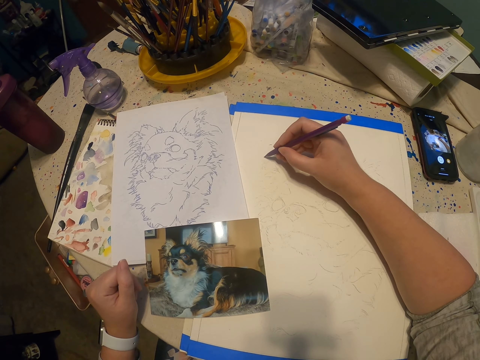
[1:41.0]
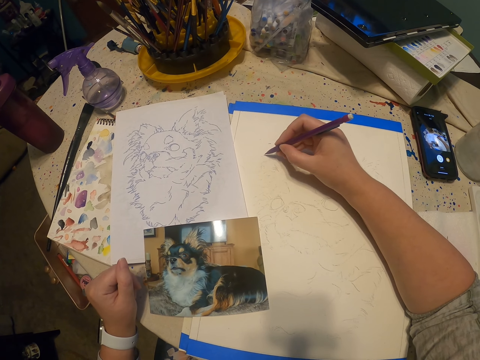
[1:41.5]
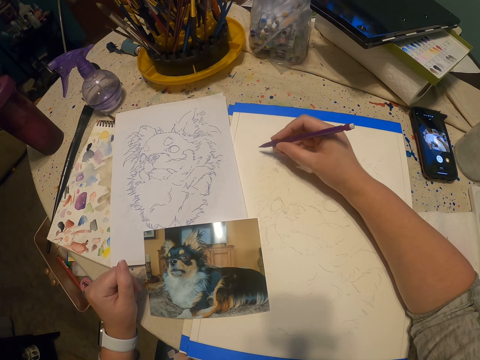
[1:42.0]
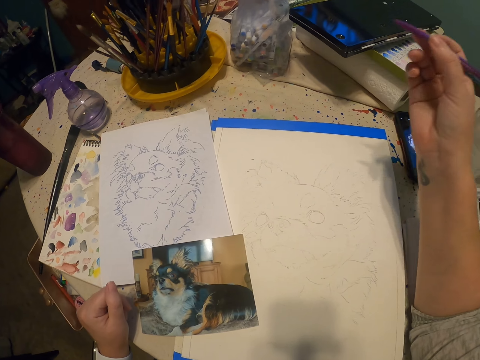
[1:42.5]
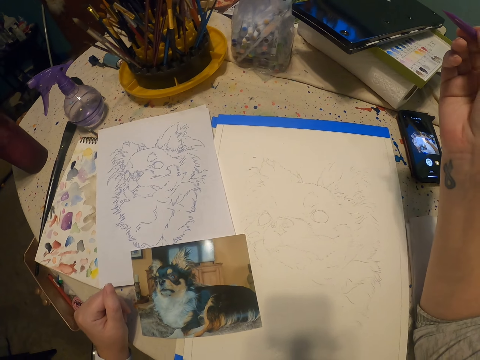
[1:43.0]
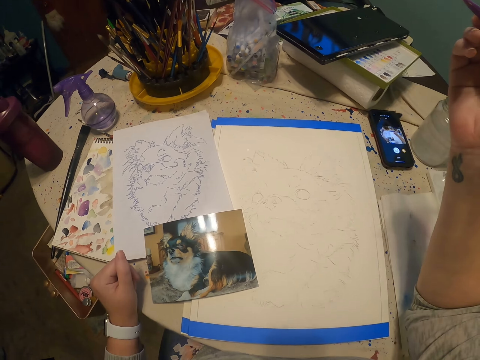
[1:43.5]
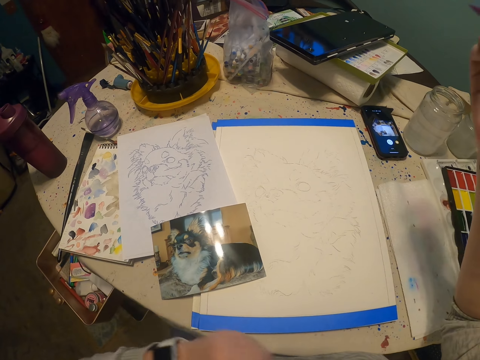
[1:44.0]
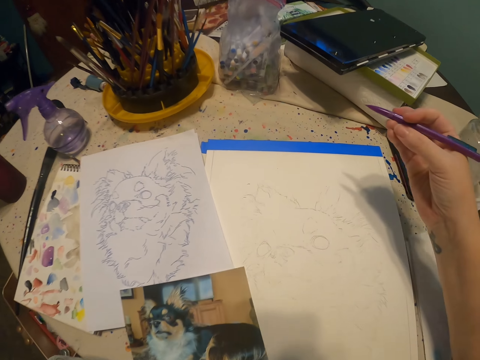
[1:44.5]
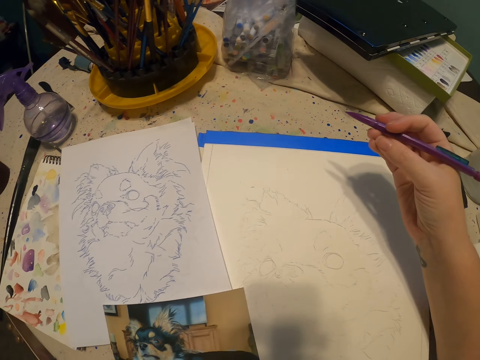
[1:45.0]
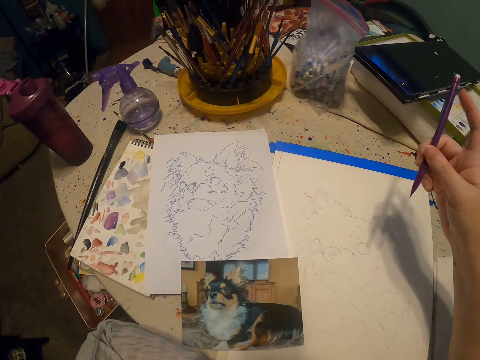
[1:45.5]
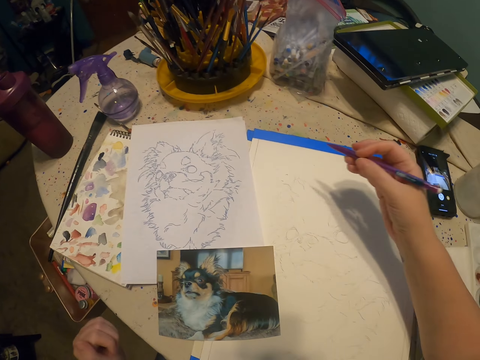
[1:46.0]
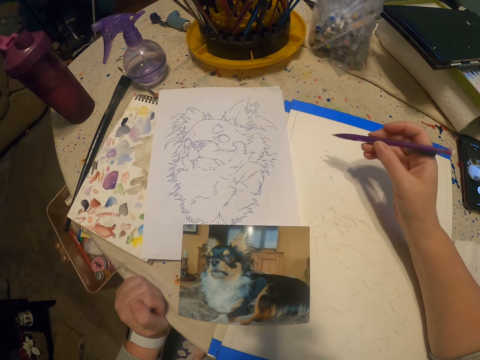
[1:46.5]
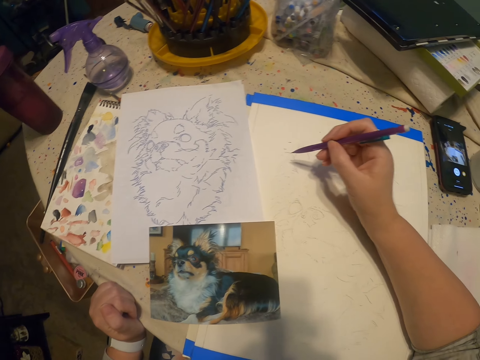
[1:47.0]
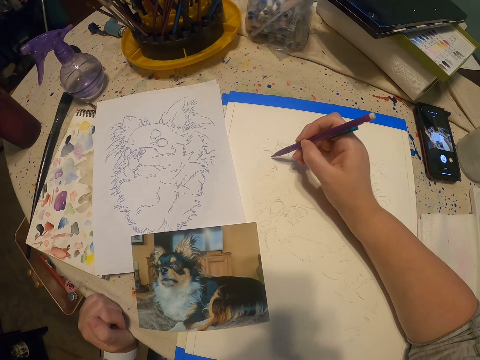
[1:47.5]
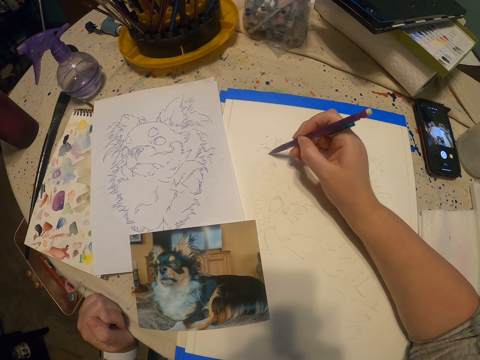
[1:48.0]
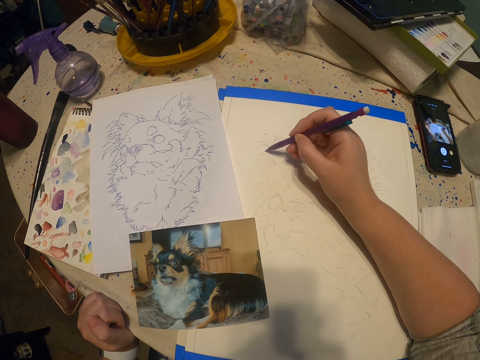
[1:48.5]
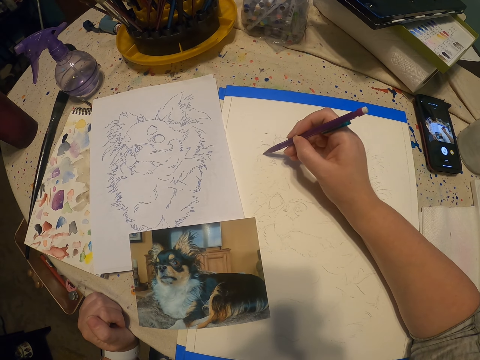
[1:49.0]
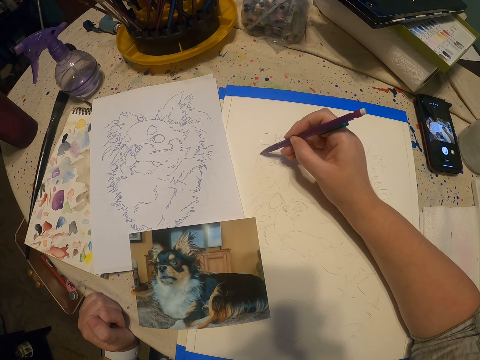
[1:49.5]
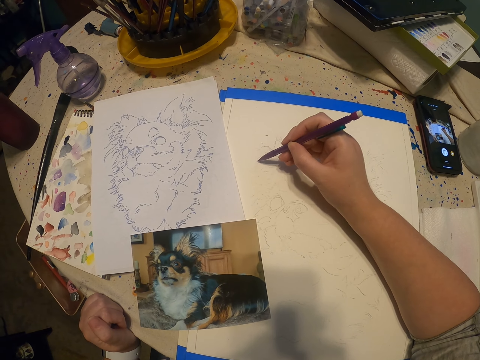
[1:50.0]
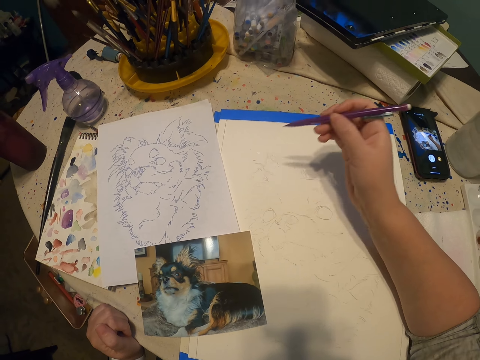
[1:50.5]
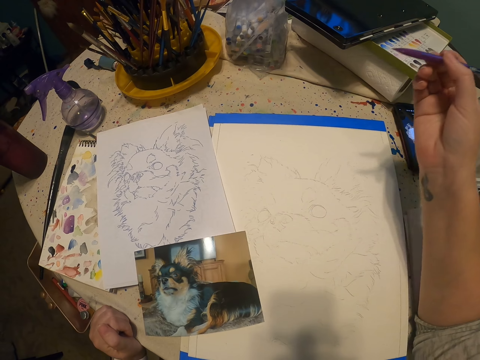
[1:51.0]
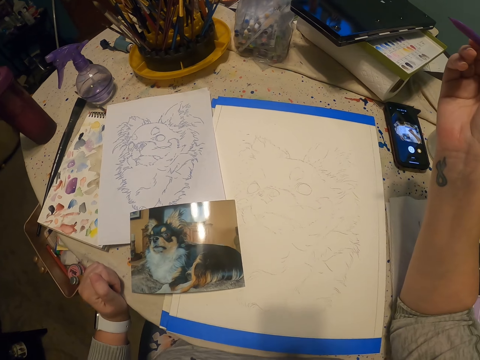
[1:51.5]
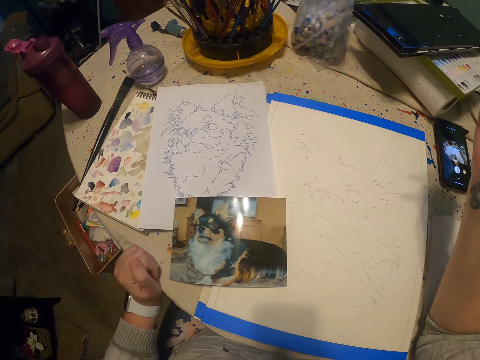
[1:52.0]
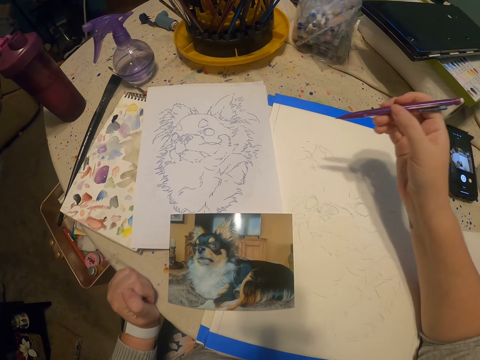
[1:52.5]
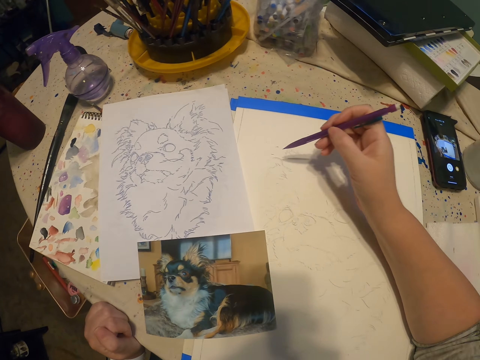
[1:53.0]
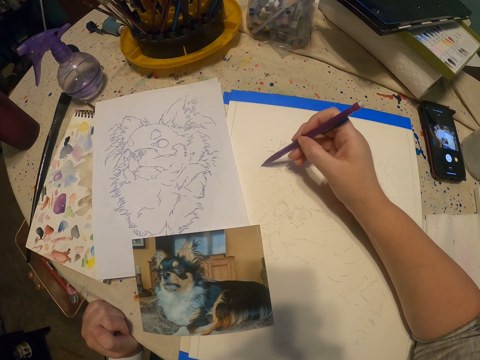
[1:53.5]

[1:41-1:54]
The camera wearer puts a hand on a table. They draw a sketch on a drawing book with a pencil.

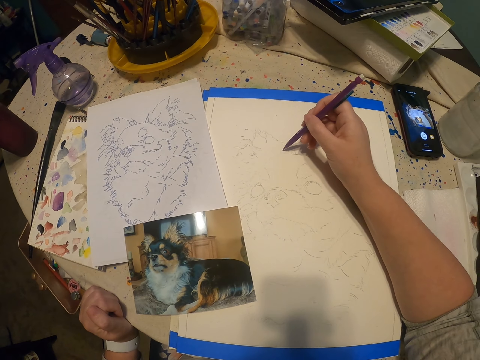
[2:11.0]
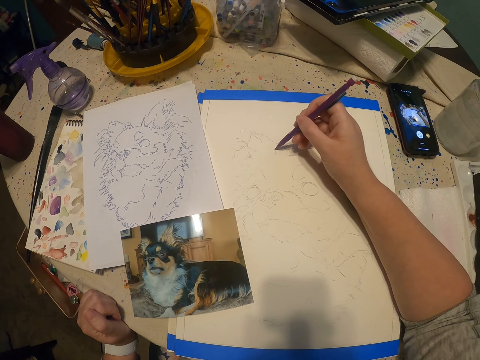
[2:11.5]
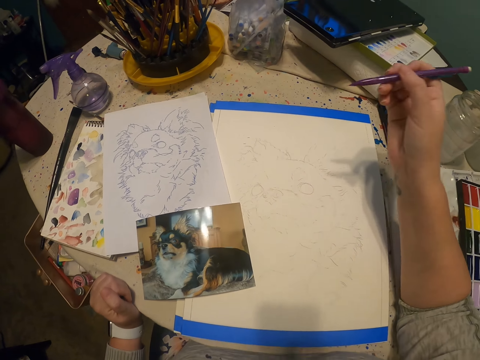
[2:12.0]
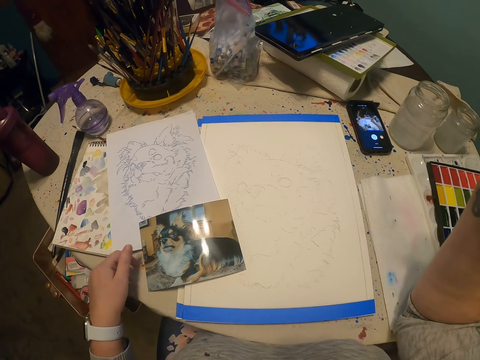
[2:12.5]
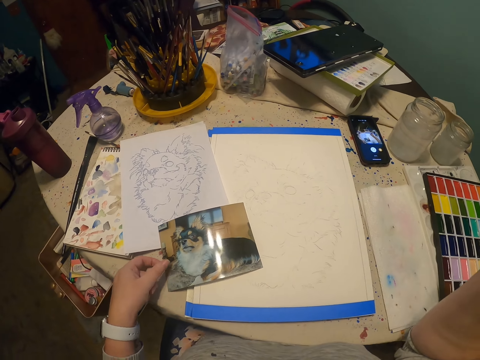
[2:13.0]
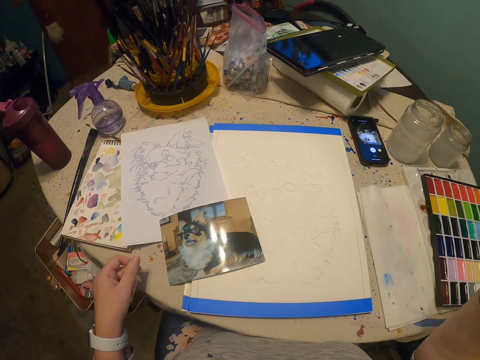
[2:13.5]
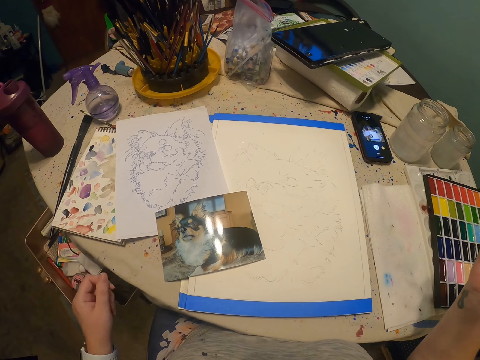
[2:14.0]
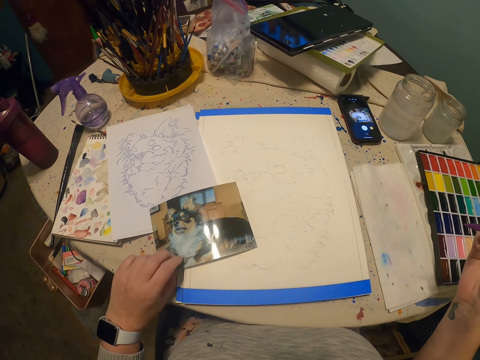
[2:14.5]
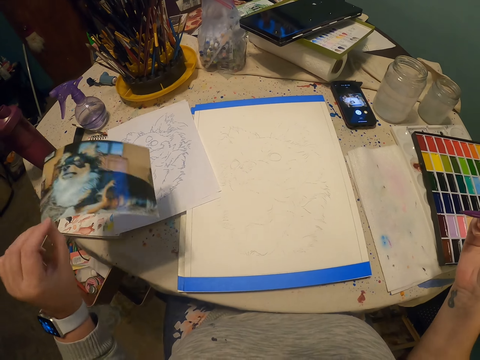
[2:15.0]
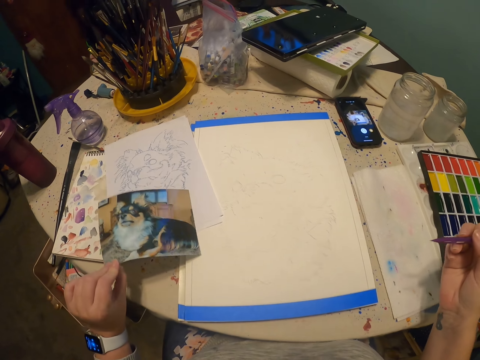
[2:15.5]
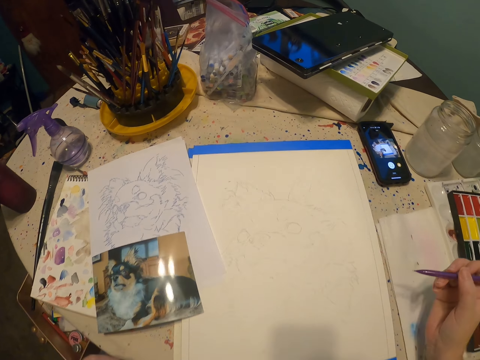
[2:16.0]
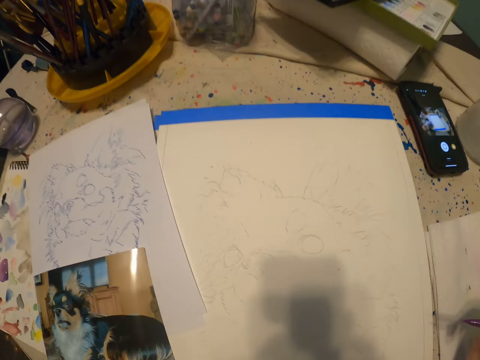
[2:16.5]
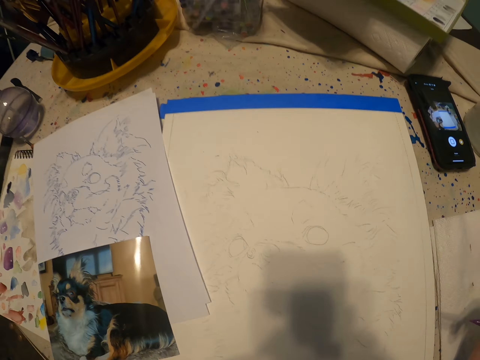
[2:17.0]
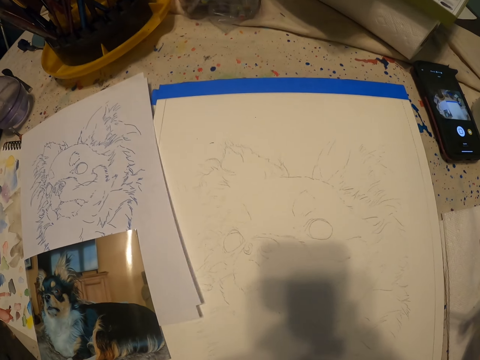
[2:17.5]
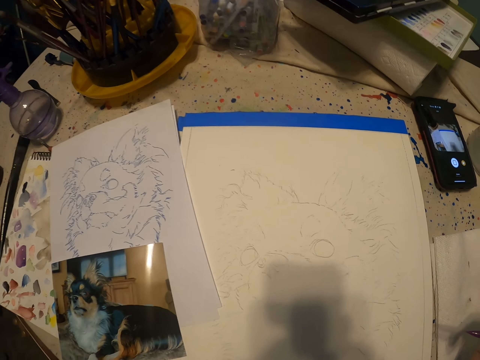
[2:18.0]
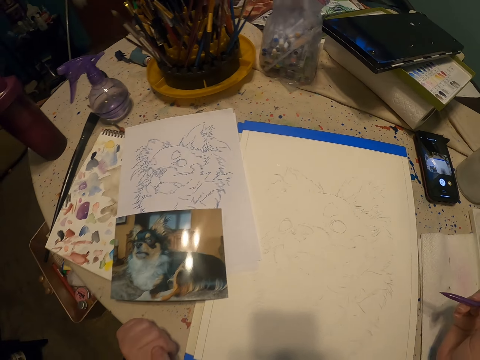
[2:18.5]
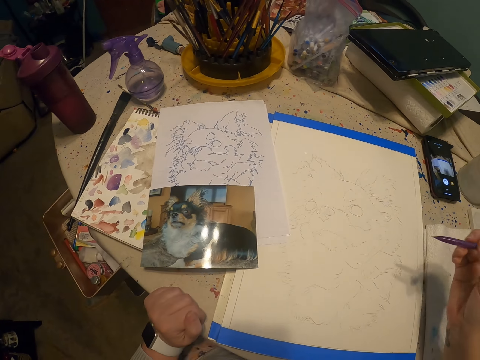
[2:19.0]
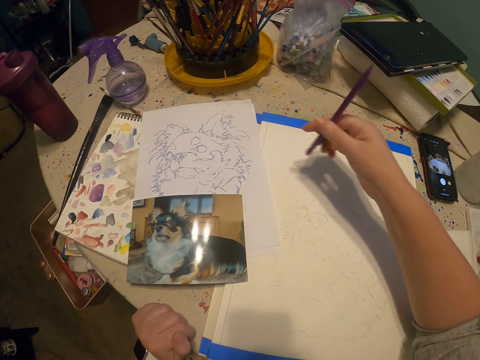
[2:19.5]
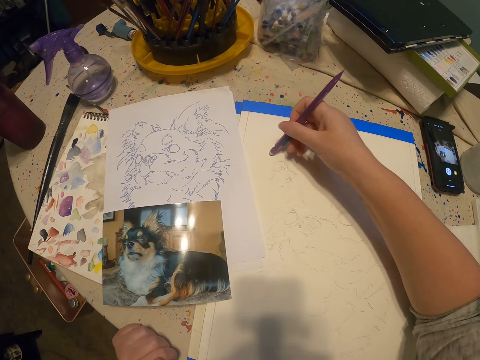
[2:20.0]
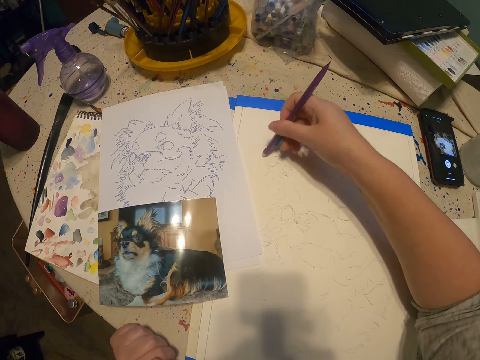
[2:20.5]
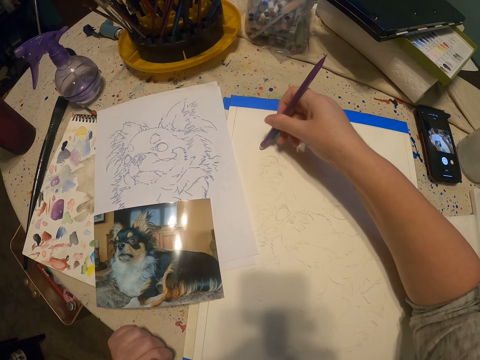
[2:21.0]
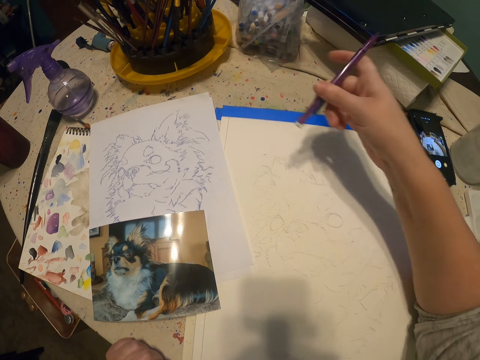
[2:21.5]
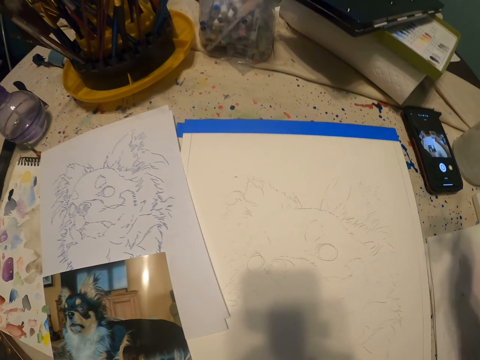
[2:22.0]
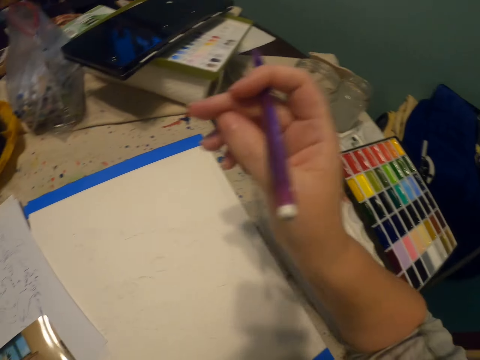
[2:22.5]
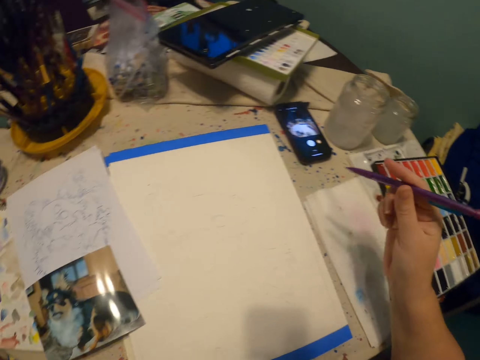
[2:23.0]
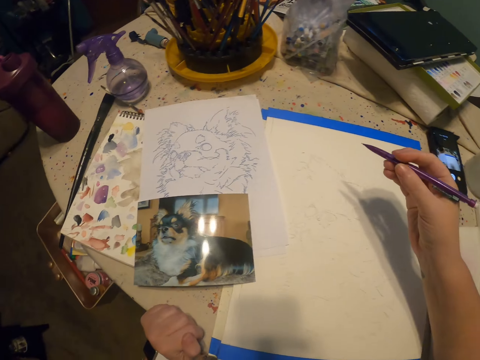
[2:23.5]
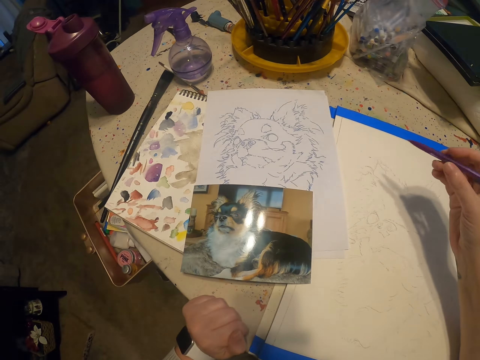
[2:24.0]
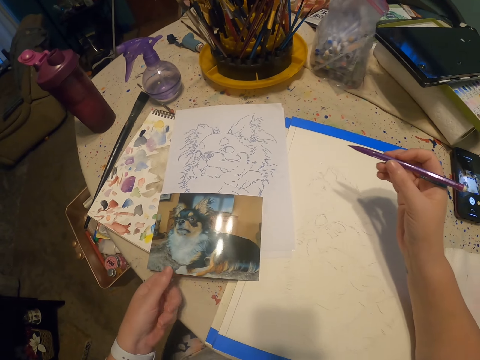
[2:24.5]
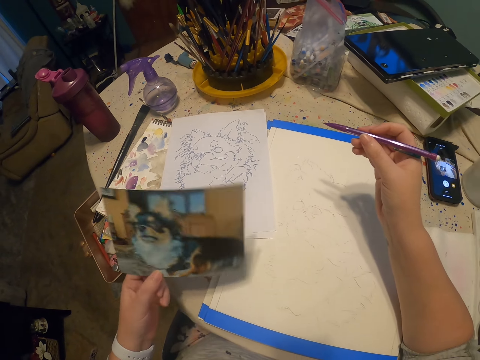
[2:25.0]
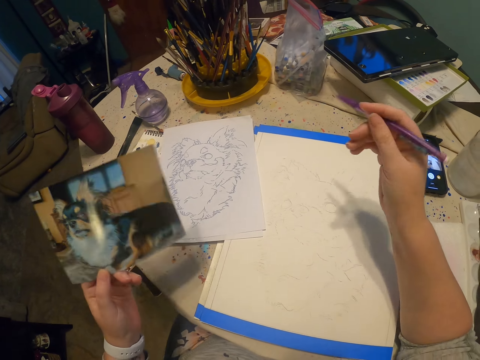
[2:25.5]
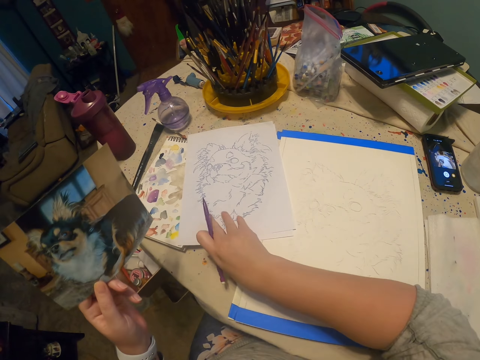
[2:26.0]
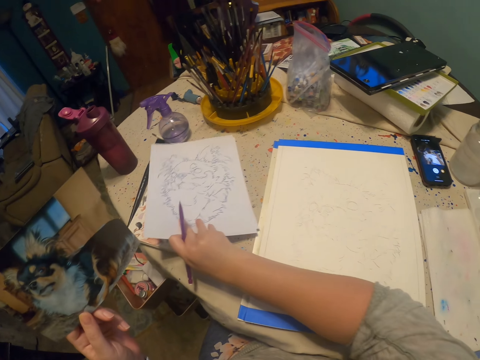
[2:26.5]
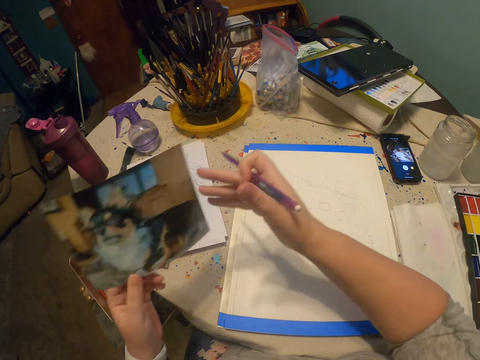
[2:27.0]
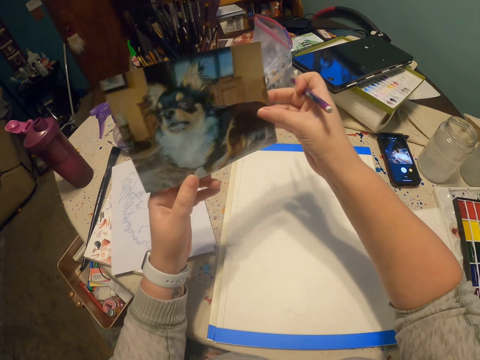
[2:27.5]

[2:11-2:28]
The camera wearer moves a portrait on a table. They pick up the picture of a dog. They put down the picture of a dog. They erase part of the picture with a rubber. They pick up the picture of a dog. They hold a piece of paper and move papers on a table.
